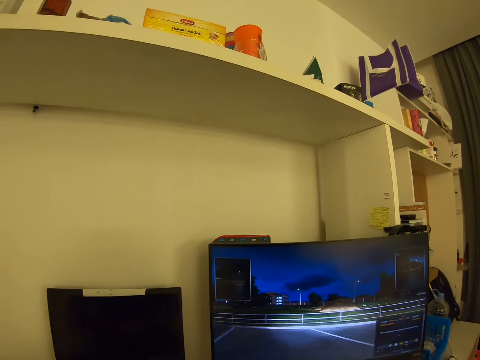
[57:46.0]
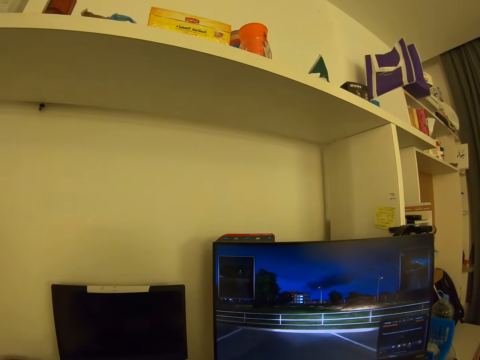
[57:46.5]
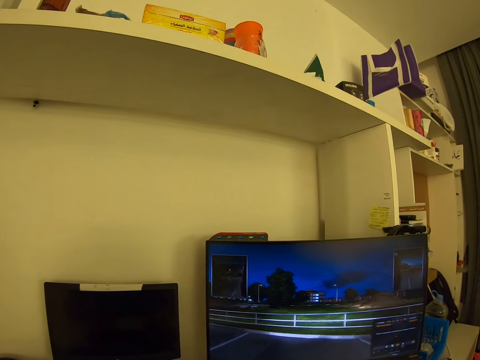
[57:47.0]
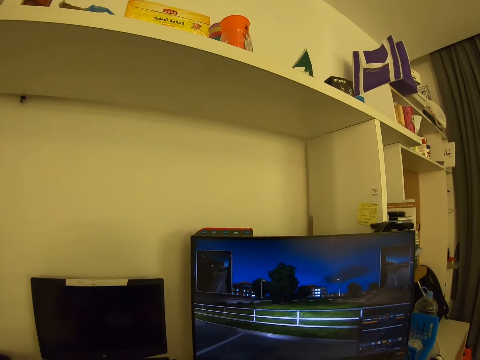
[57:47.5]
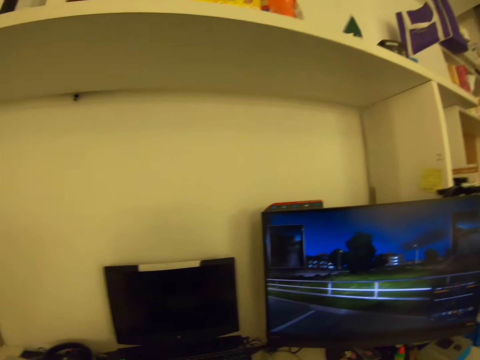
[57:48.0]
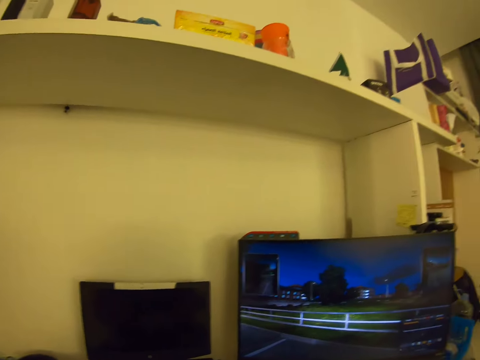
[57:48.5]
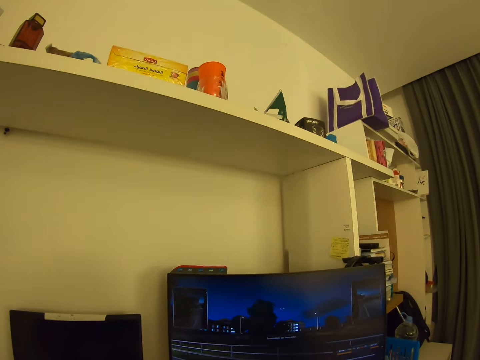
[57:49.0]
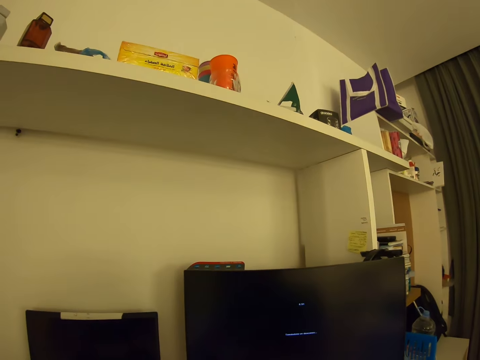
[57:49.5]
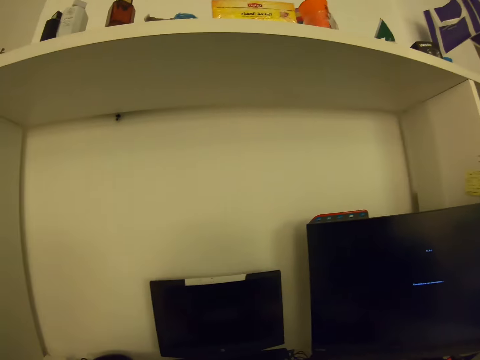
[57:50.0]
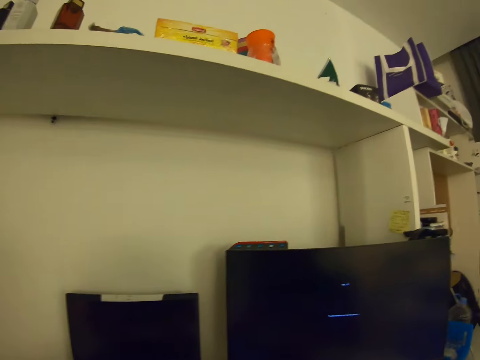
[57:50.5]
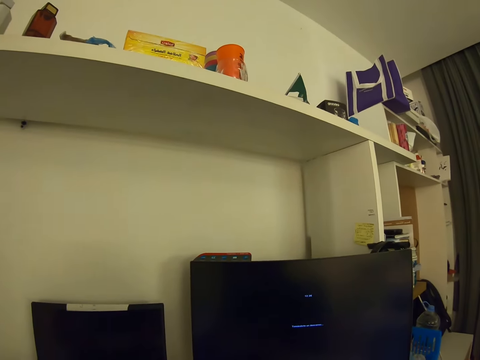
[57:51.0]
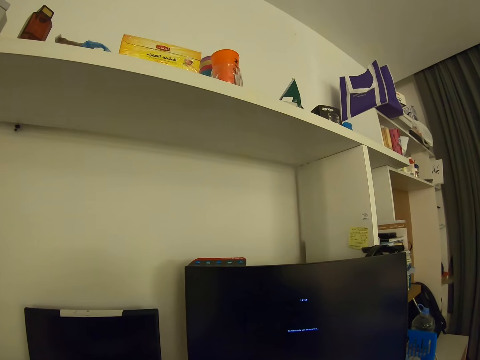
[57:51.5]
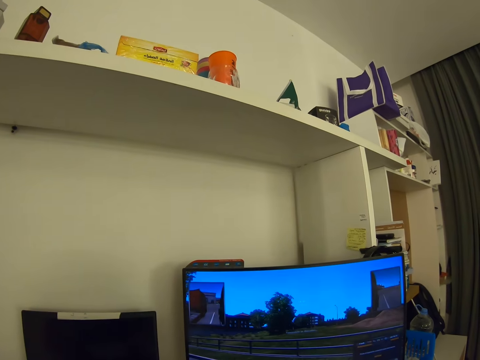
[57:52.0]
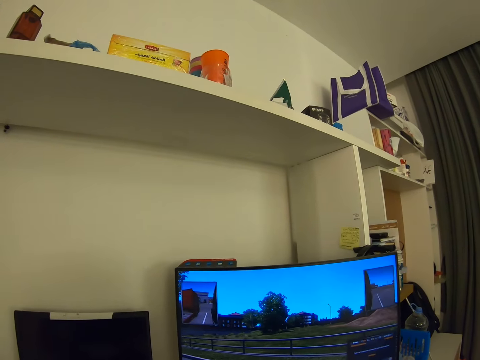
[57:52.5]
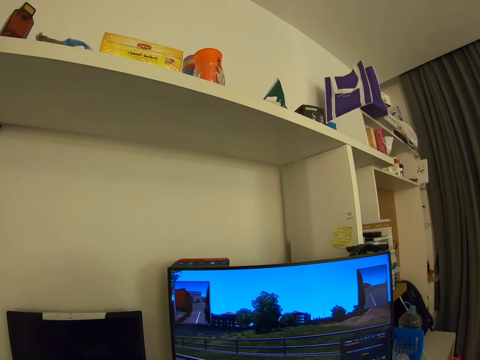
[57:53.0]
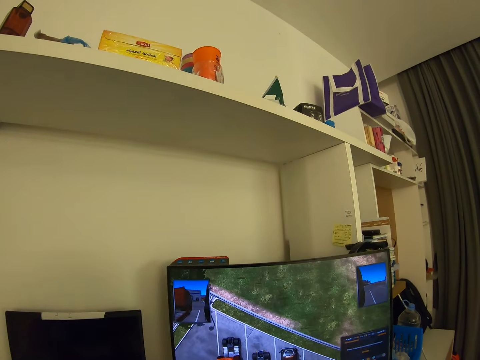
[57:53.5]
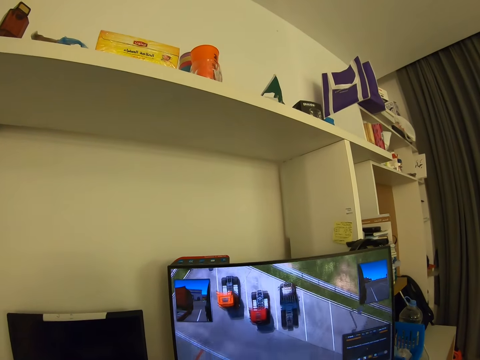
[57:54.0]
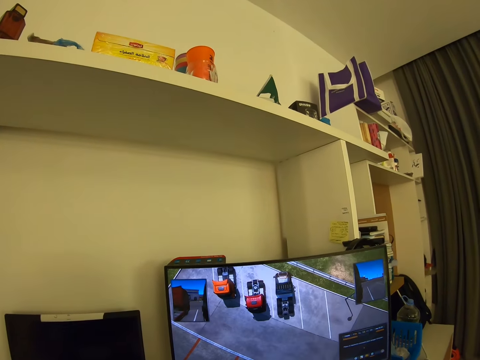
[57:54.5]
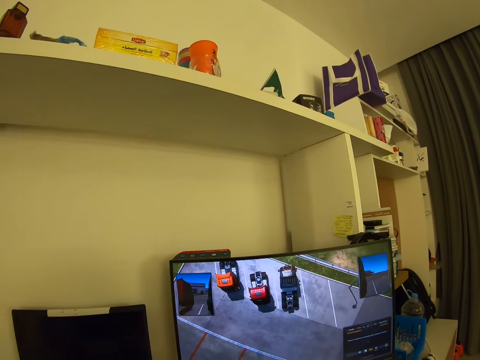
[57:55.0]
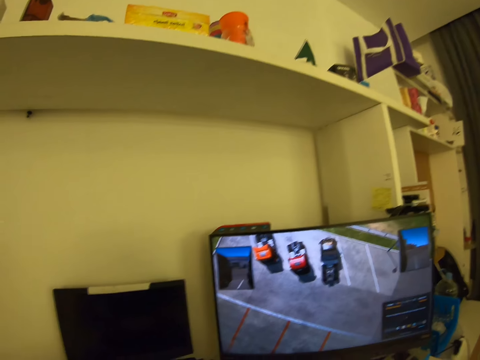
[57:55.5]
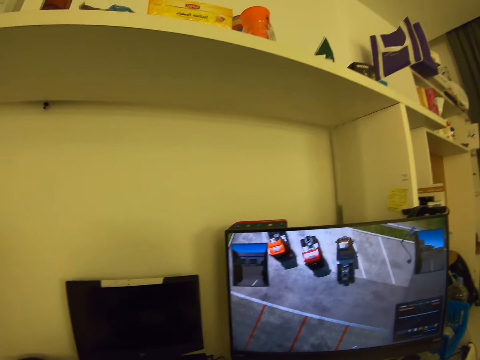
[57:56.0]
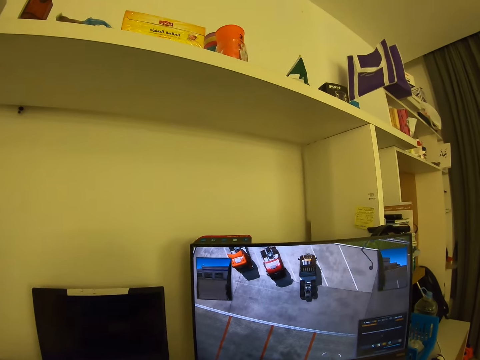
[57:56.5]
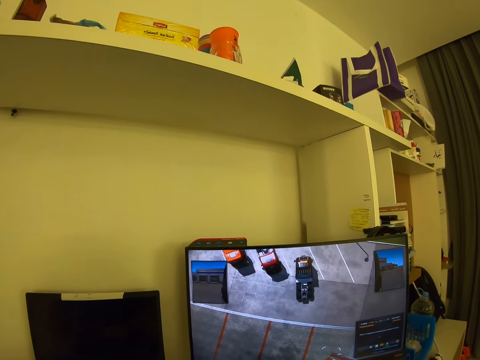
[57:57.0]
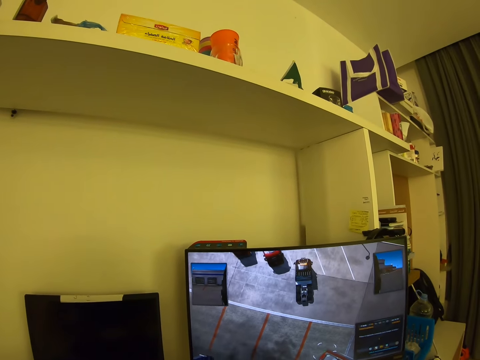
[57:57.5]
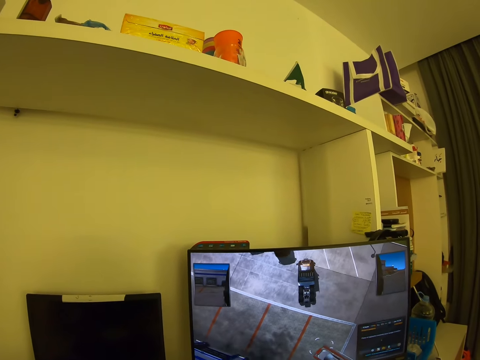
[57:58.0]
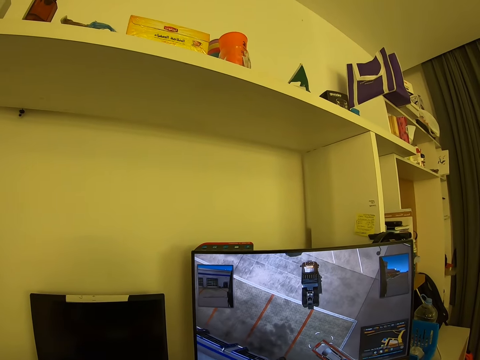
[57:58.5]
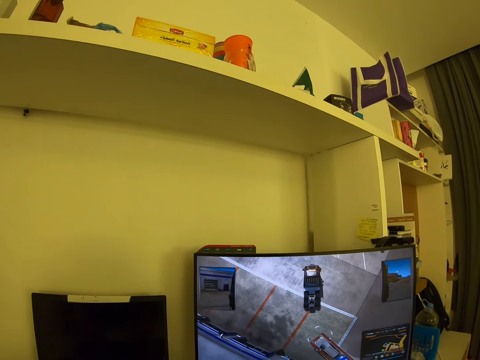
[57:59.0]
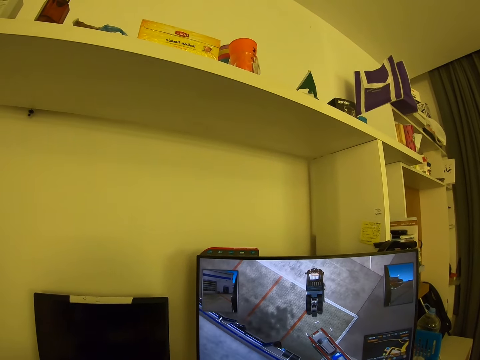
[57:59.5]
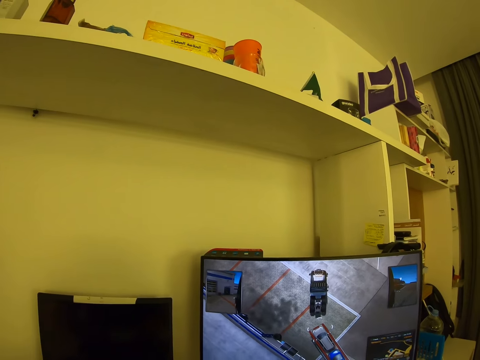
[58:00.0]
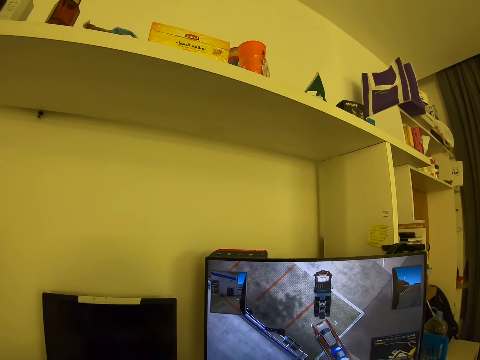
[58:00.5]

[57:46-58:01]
The camera wearer looks around. They look around again.

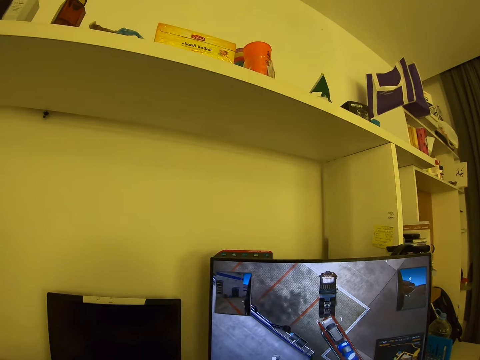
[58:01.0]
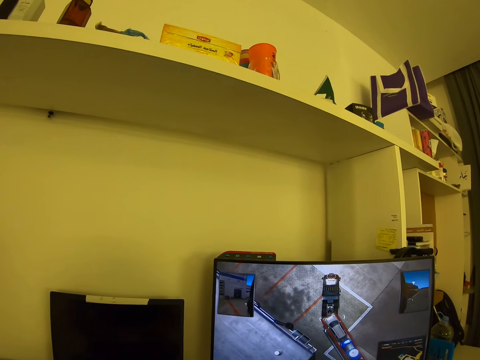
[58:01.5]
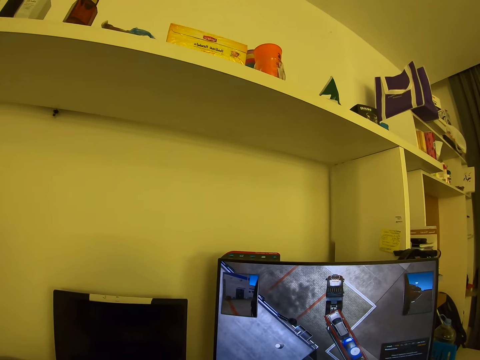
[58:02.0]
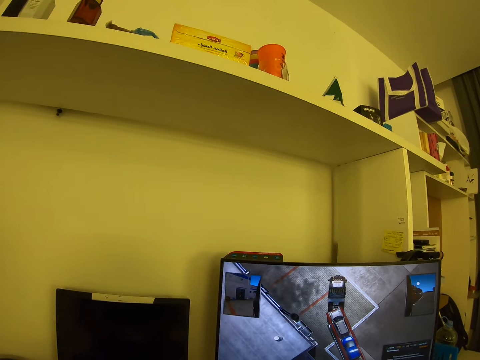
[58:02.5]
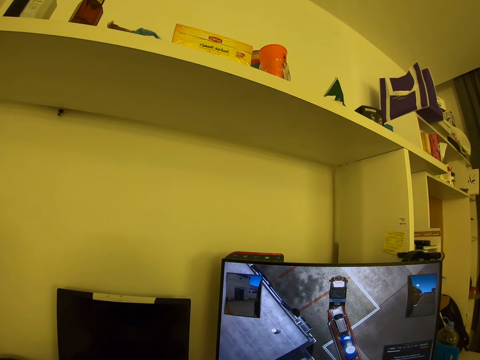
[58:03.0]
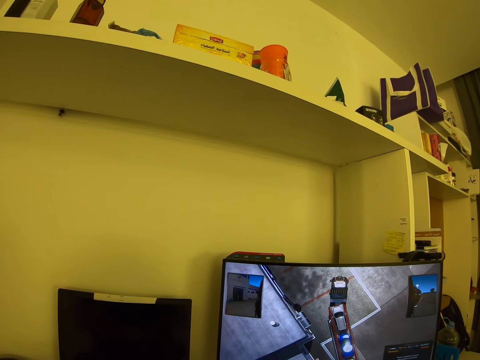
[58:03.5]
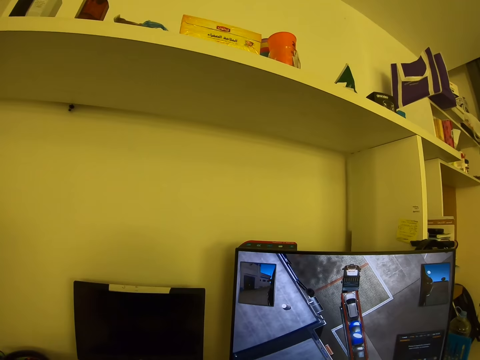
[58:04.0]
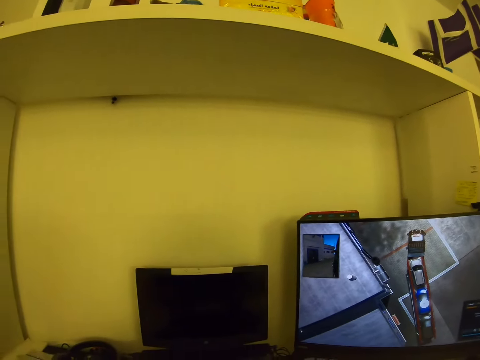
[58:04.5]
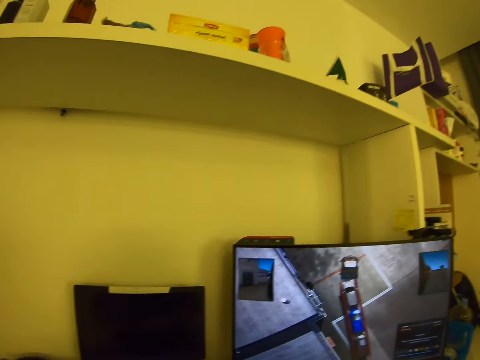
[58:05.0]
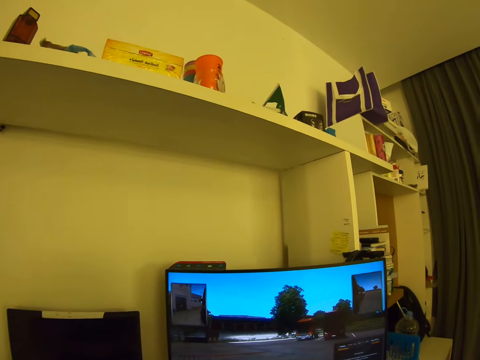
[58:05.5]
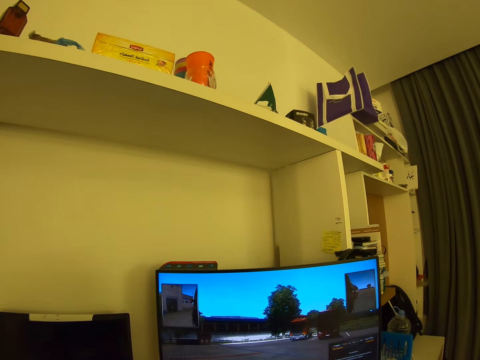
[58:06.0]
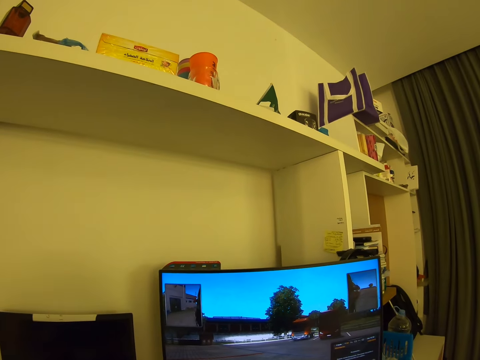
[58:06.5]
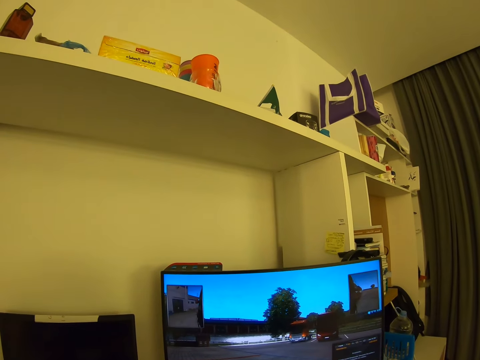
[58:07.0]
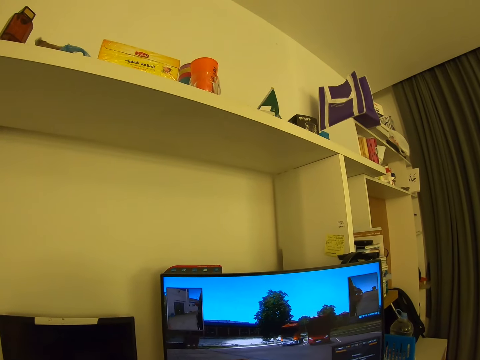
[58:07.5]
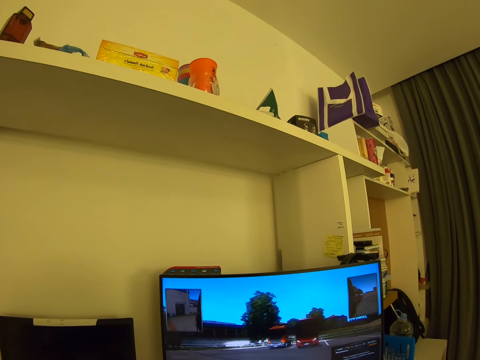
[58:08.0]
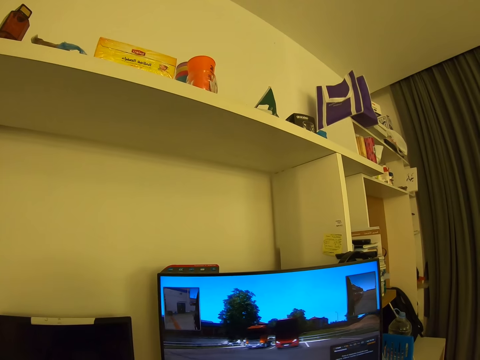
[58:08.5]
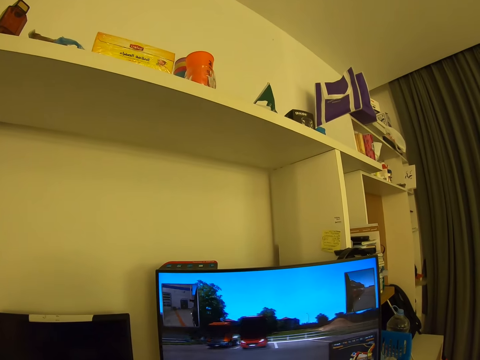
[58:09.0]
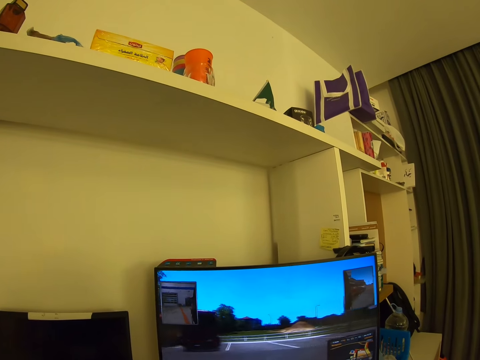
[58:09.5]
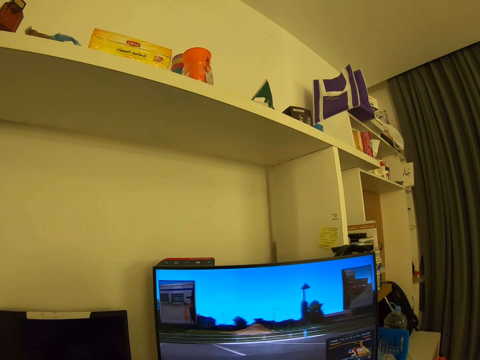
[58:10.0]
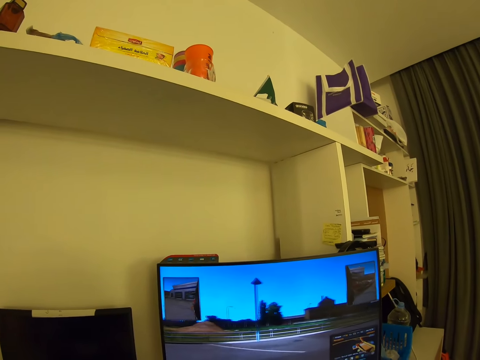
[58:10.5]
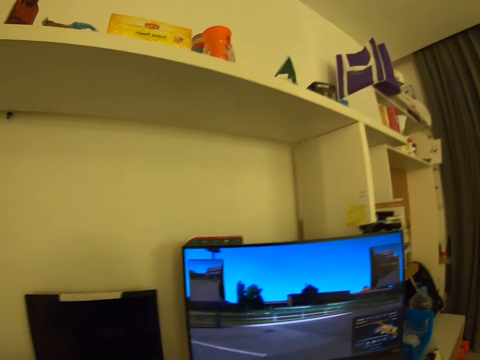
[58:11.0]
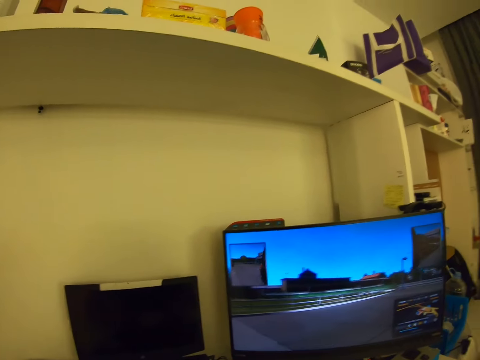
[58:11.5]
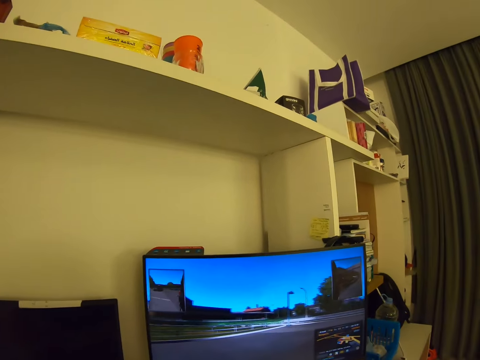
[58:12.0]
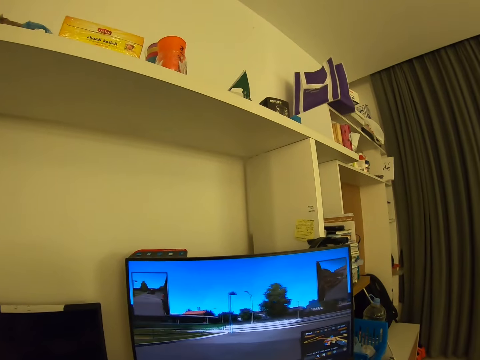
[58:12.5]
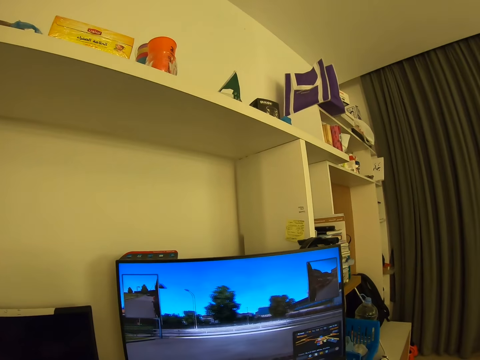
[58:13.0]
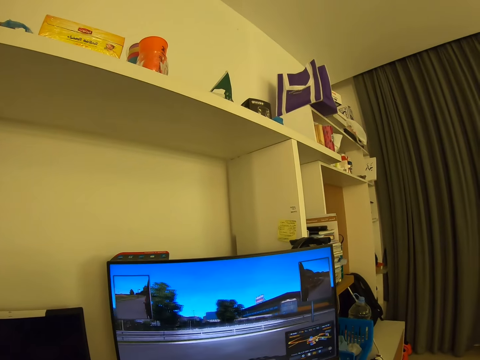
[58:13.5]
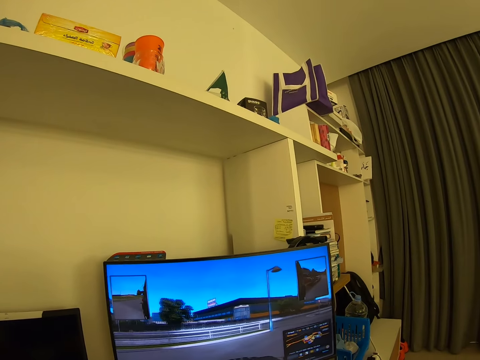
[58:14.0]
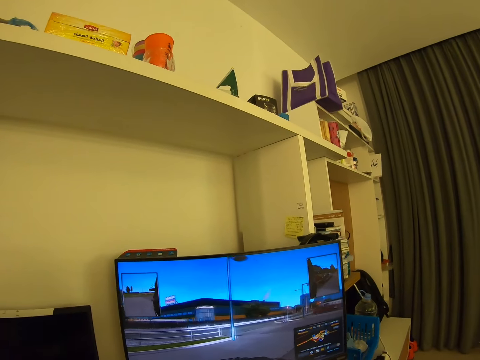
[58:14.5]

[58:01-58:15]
The camera wearer looks around. They look around again.
